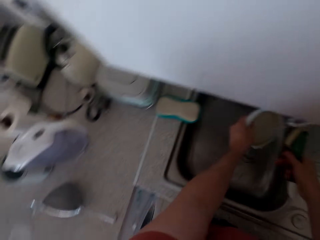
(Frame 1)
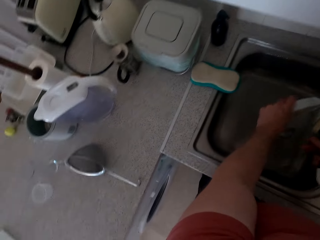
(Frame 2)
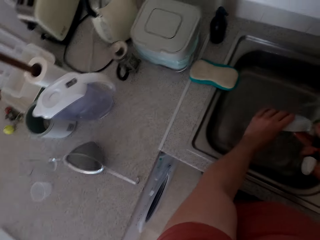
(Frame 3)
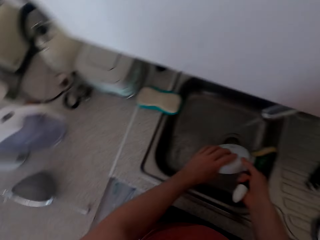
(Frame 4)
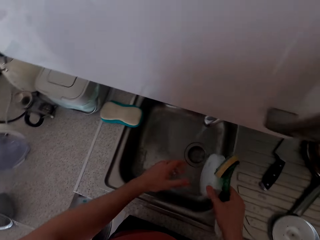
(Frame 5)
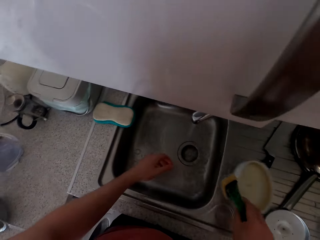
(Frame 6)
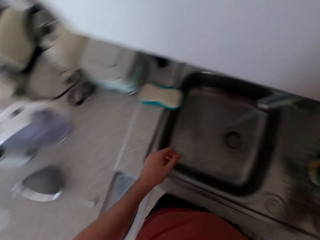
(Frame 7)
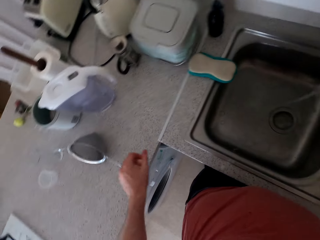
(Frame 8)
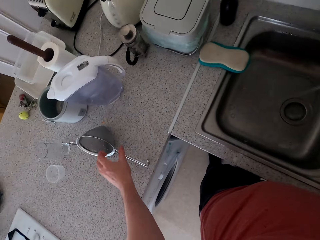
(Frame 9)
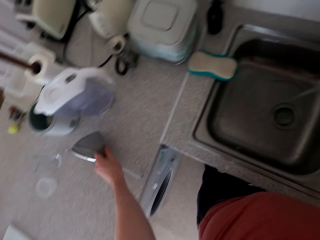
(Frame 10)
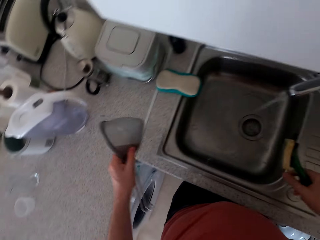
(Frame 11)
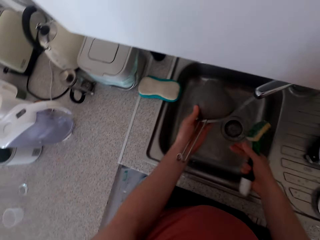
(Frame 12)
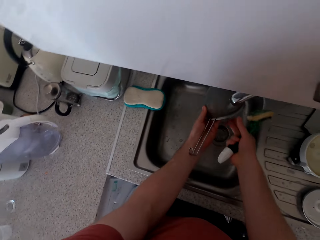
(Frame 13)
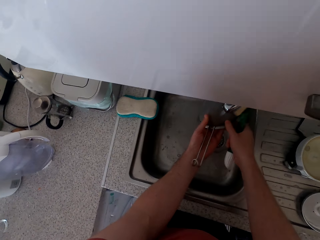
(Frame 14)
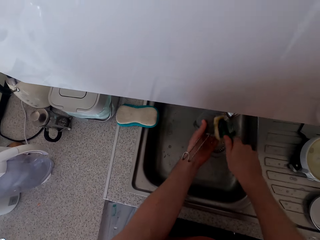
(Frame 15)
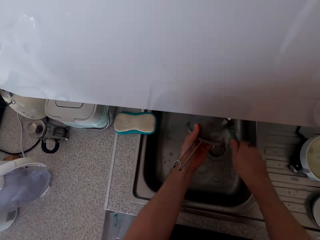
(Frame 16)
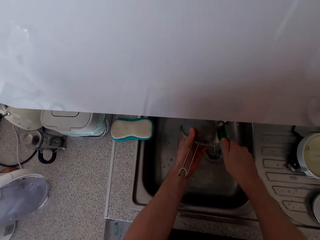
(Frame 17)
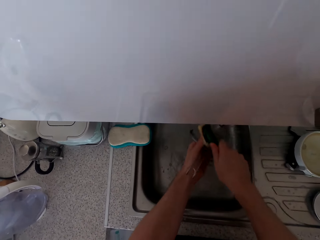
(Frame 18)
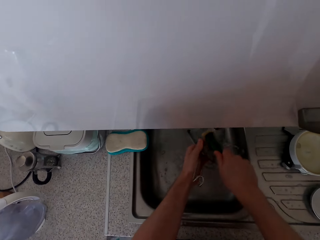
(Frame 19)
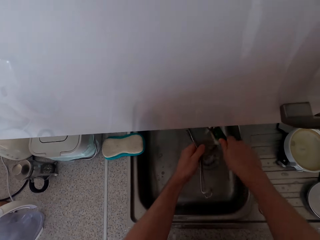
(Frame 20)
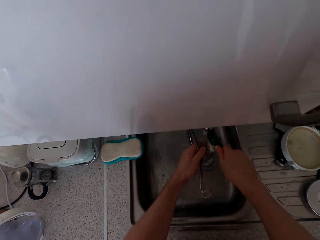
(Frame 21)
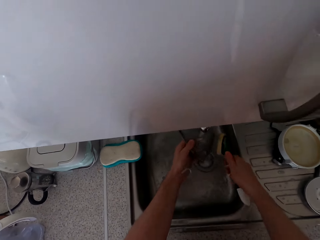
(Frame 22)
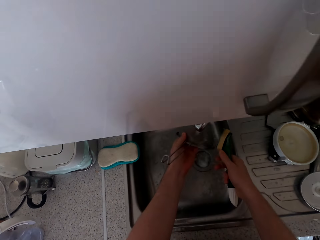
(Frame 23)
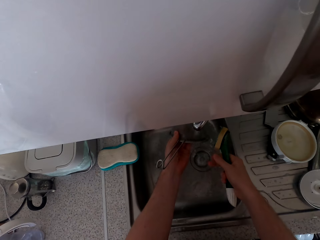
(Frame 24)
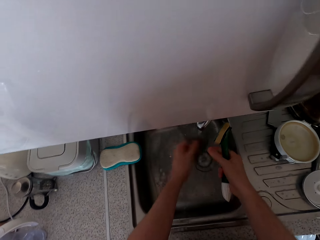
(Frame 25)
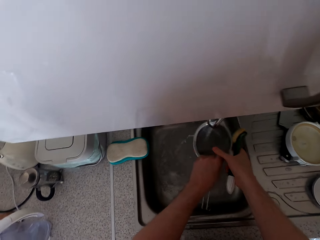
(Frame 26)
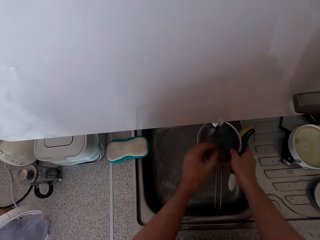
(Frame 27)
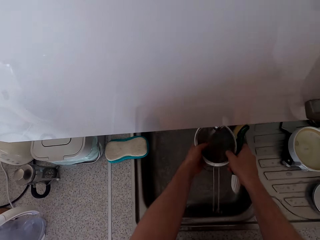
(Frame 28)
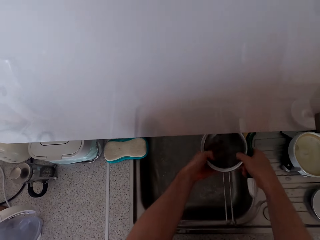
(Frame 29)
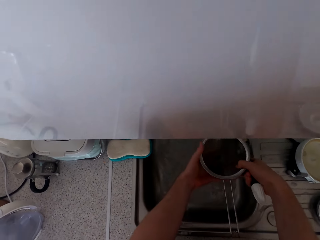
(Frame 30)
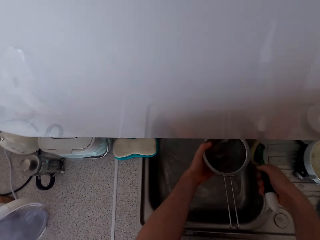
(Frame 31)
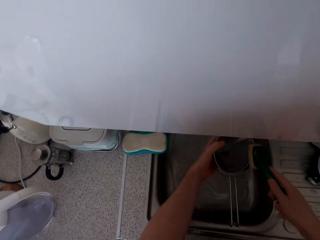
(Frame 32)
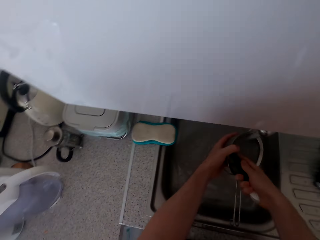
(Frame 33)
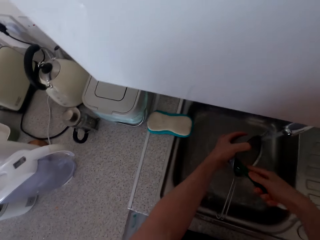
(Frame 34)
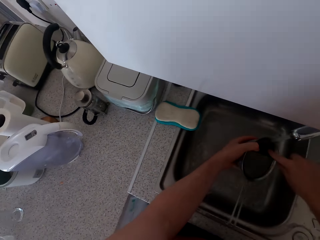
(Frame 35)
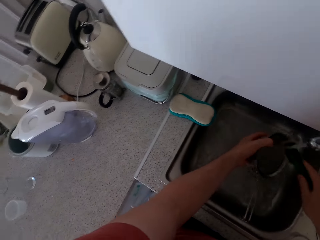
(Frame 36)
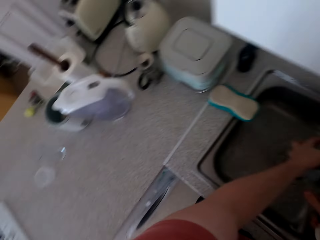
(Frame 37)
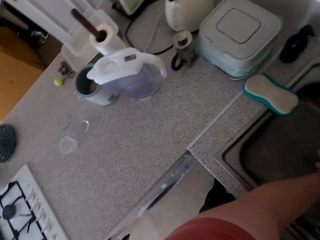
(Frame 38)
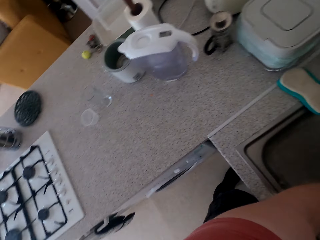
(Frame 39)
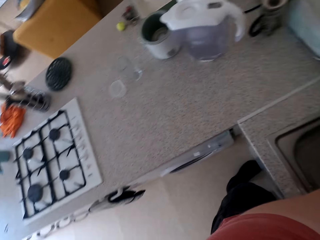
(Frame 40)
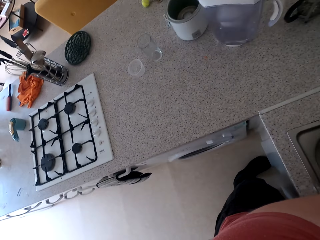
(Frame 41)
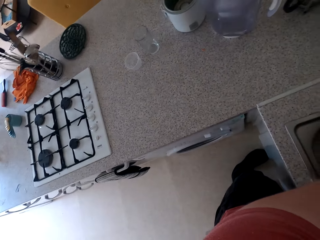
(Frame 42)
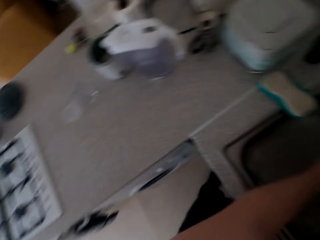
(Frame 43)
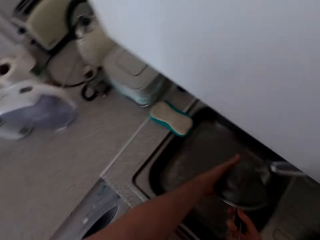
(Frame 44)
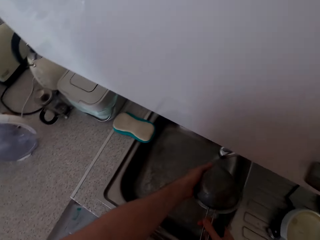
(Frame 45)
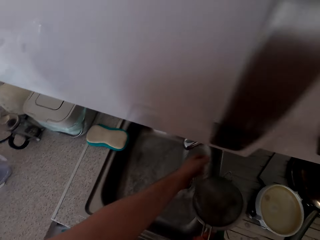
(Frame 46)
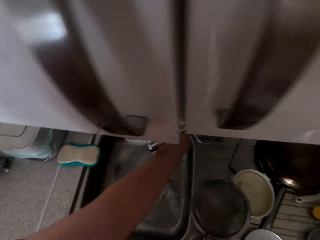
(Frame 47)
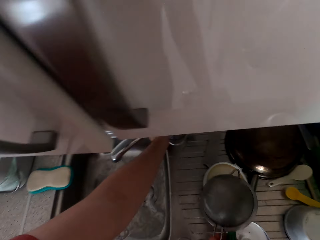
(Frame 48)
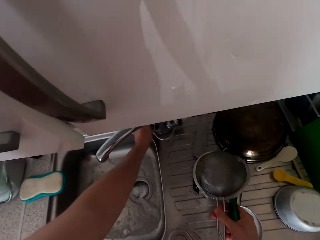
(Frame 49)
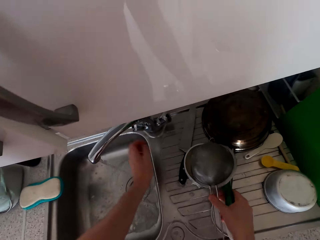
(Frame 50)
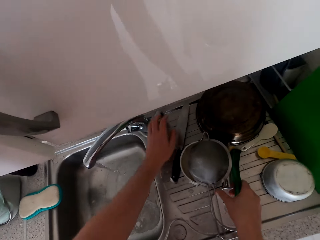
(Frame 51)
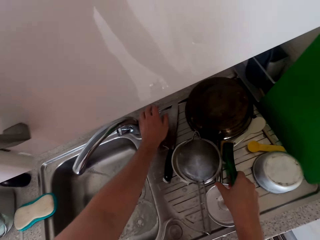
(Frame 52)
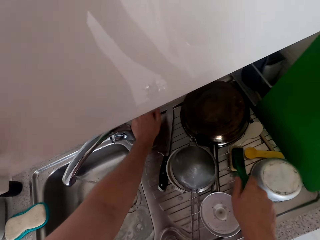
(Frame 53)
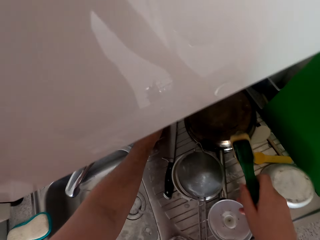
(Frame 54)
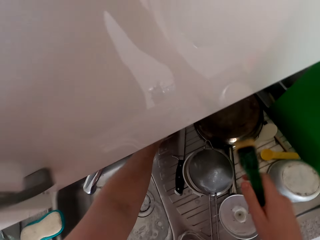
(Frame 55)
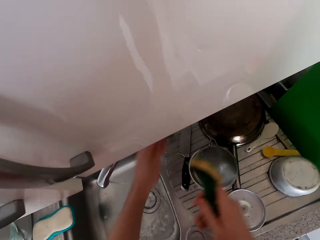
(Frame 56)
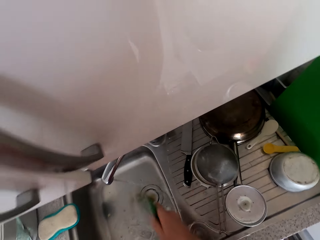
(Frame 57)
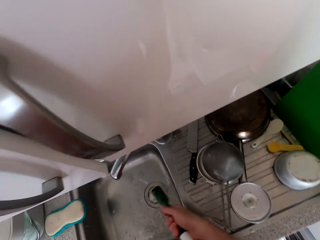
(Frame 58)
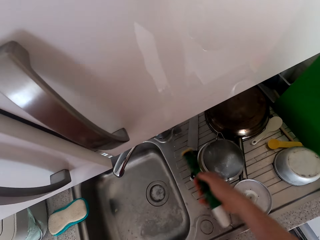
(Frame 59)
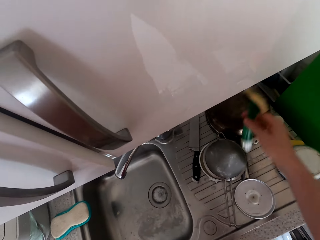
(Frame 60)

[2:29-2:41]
The camera wearer puts a lid on the sink, on the side. They take a sieve and wash the sieve. They close the tap. They put the sieve on the sink, on the side.

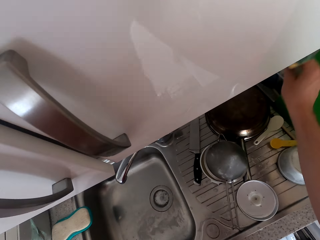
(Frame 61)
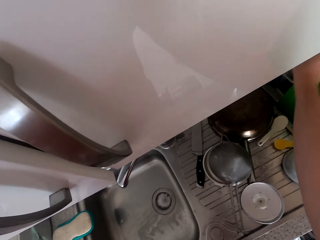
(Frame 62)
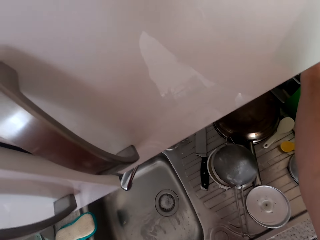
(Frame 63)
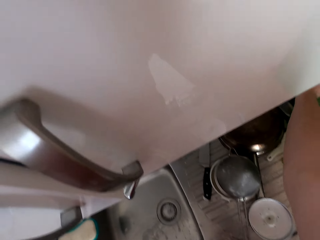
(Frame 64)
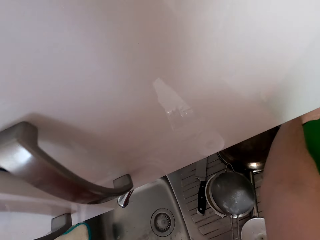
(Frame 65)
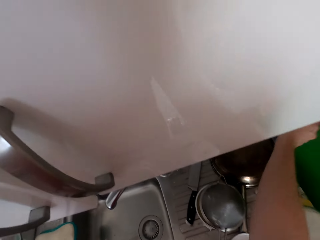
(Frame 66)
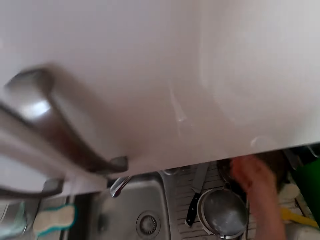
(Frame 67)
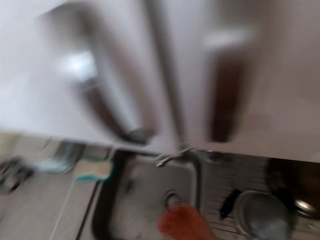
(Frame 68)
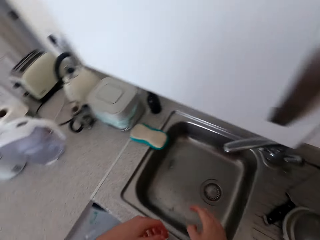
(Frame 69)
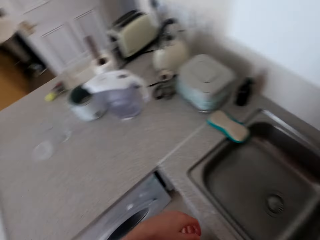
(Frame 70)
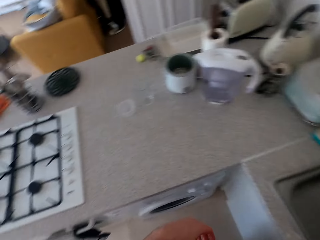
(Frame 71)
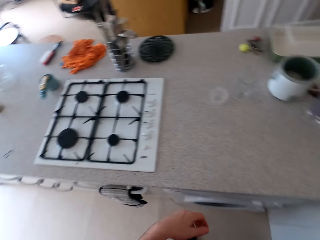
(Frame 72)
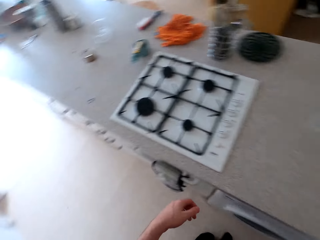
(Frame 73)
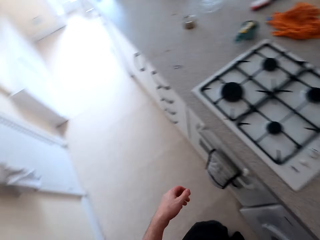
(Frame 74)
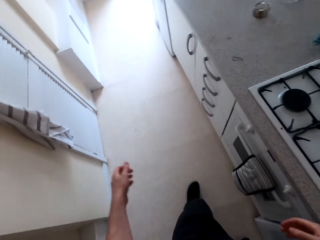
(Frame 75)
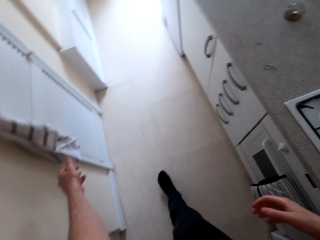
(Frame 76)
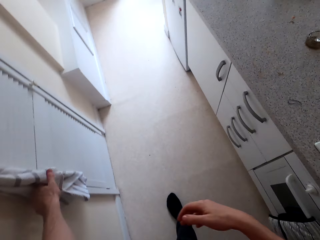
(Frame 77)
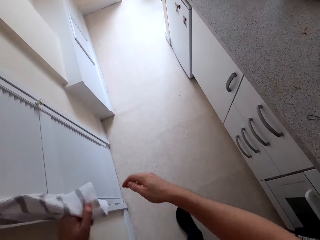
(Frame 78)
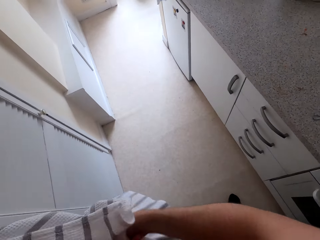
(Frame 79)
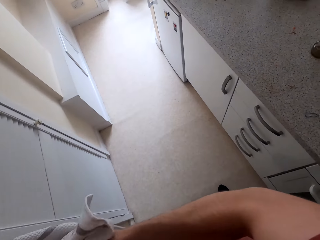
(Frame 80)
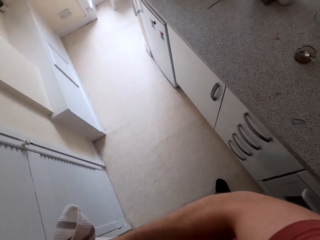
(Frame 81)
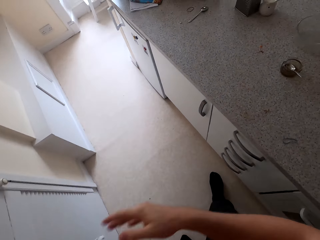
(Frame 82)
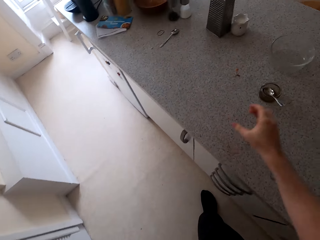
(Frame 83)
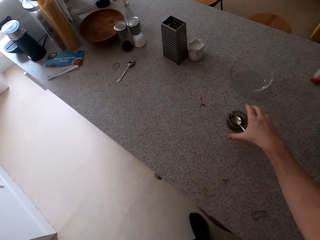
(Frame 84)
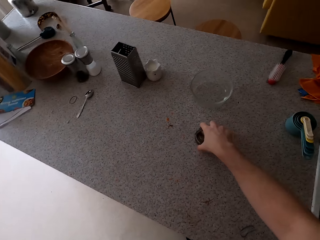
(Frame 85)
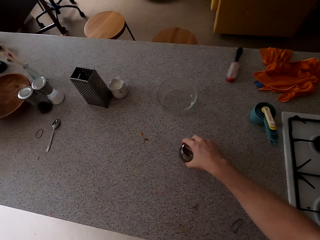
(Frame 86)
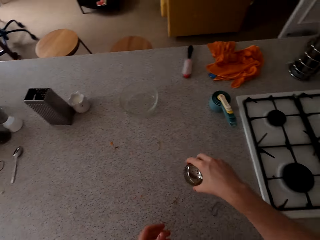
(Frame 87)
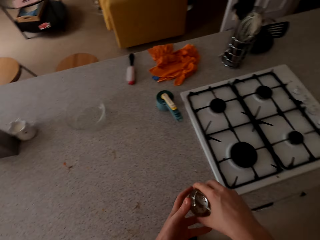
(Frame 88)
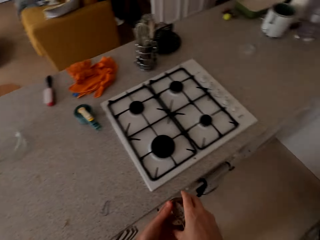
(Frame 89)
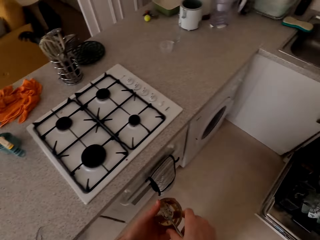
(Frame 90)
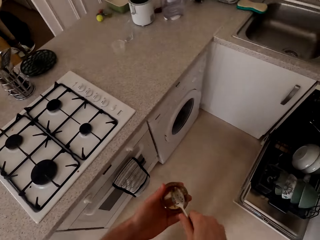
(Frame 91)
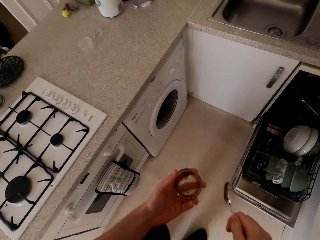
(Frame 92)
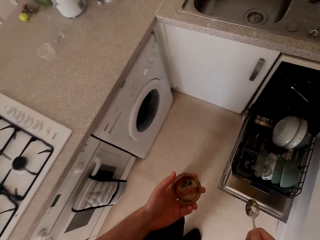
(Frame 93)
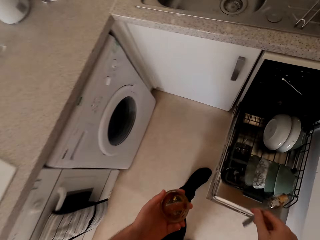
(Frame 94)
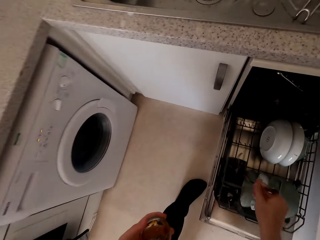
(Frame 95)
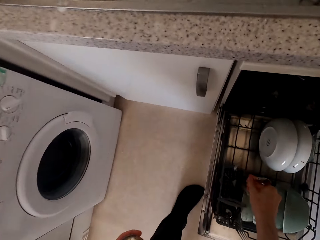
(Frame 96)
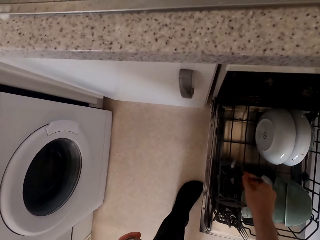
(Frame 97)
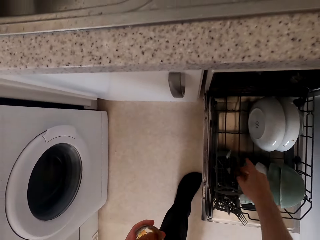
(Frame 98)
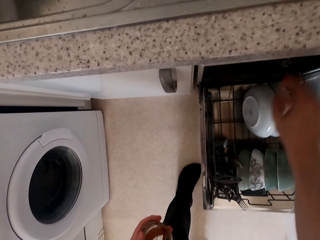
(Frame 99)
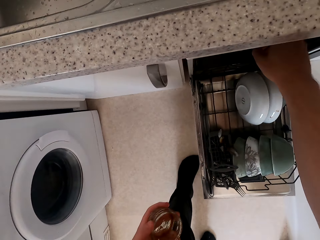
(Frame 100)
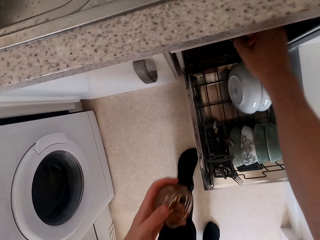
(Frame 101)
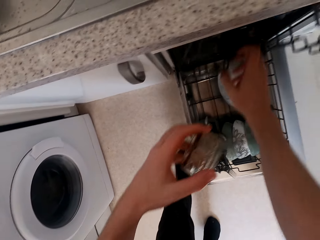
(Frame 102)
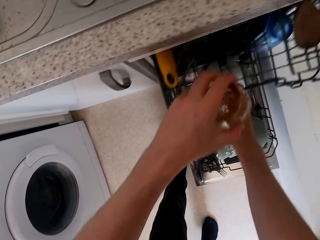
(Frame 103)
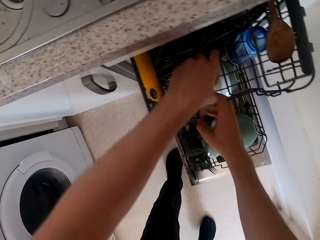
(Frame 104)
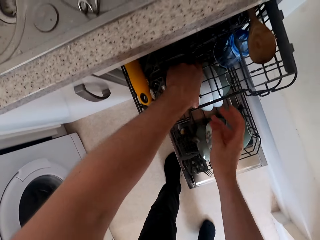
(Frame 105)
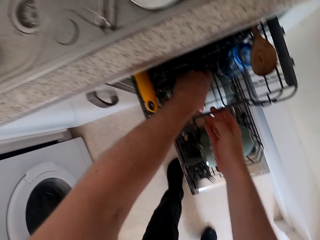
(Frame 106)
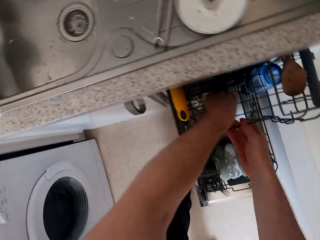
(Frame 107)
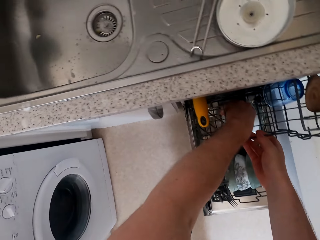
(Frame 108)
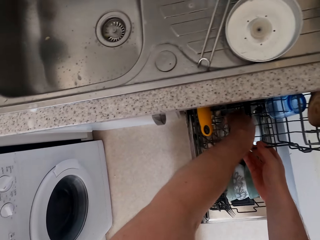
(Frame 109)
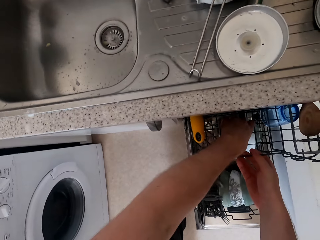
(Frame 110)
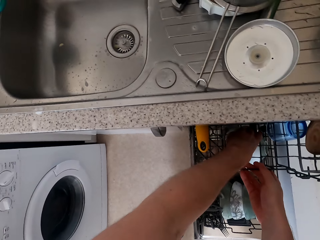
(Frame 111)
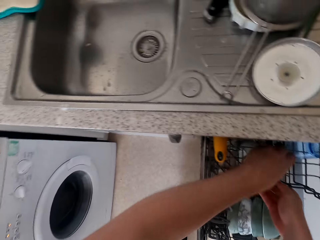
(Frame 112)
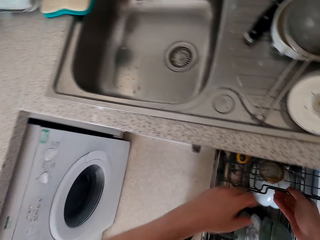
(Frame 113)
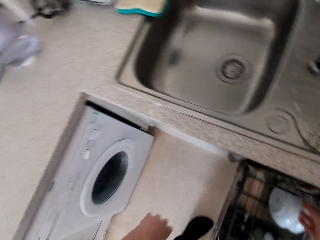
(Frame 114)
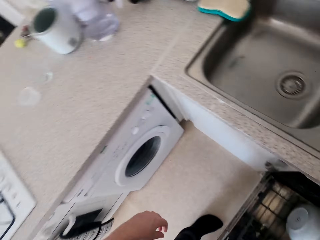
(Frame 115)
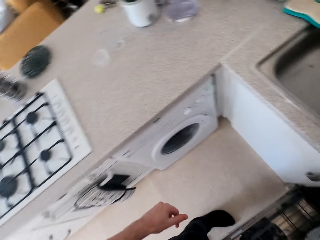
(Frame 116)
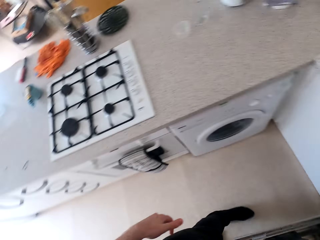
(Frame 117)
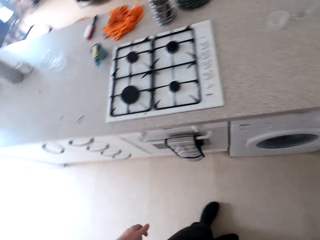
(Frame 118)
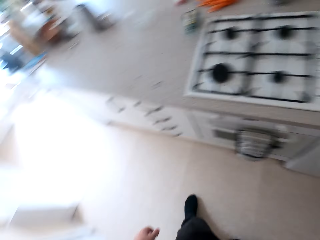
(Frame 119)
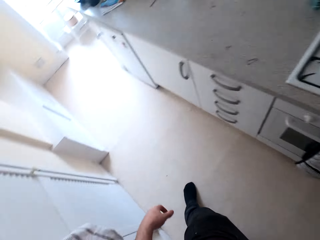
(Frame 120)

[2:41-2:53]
The camera wearer puts a washing brush on the sink. He walks in the kitchen. He wipes his hands. He takes a tin. He walks in the kitchen. He puts a spoon in the rack in the dish washer. He puts the tin in the rack.
